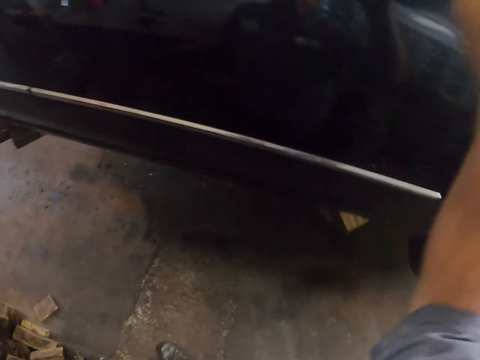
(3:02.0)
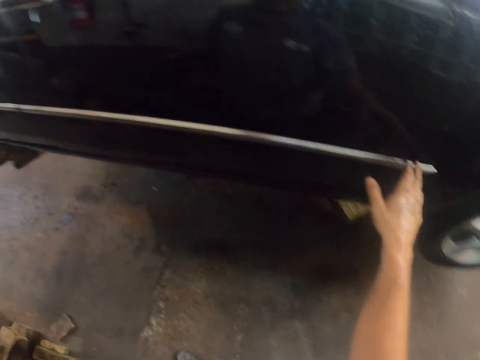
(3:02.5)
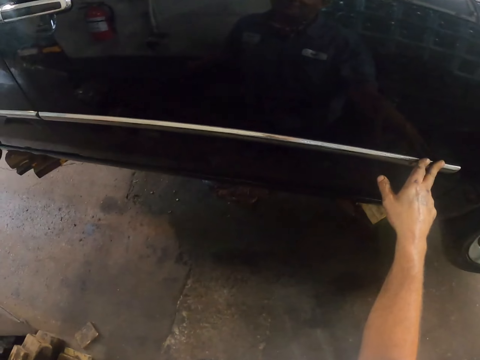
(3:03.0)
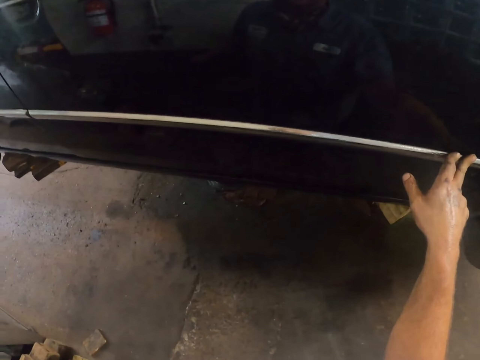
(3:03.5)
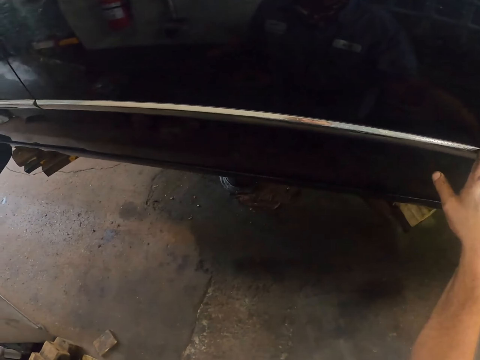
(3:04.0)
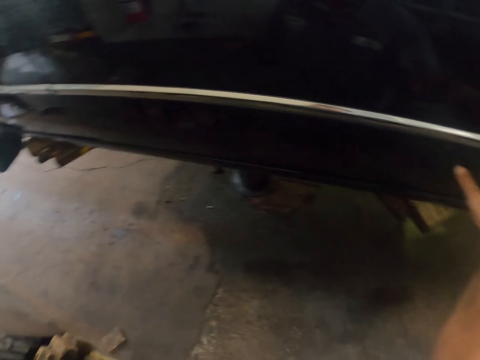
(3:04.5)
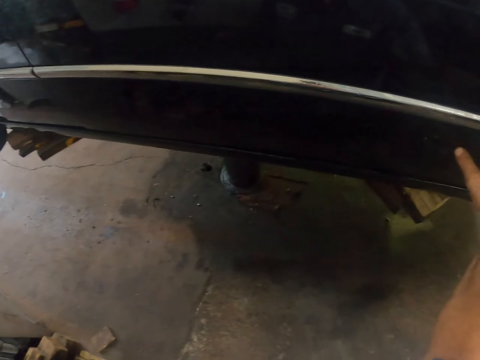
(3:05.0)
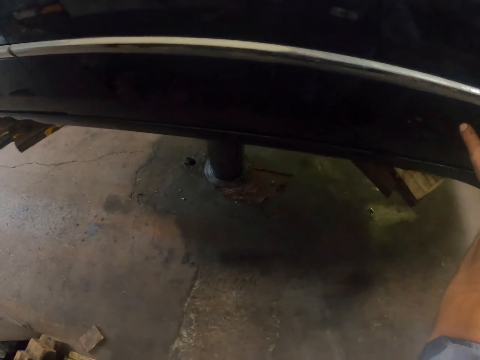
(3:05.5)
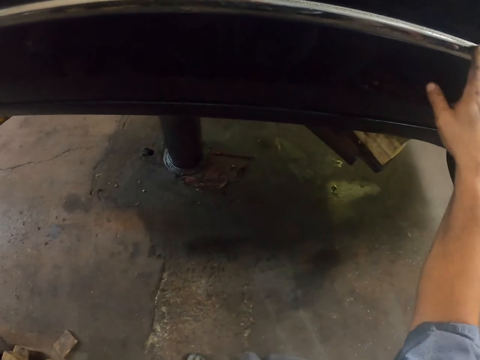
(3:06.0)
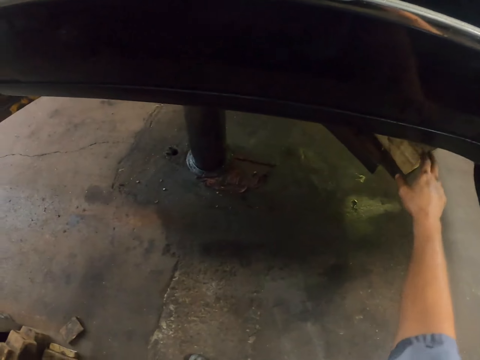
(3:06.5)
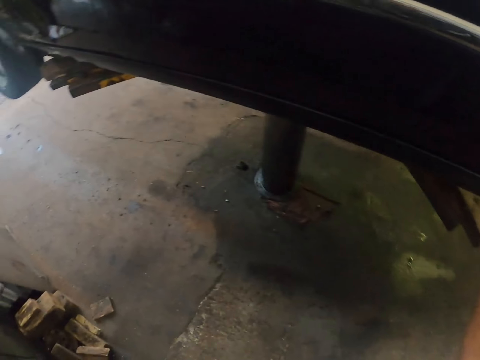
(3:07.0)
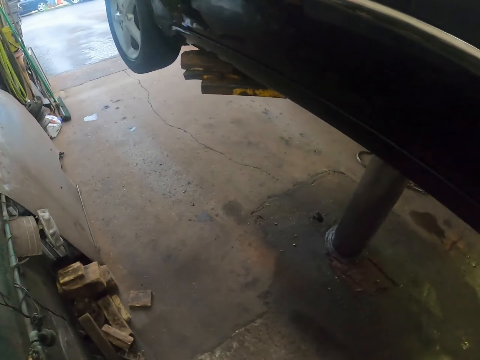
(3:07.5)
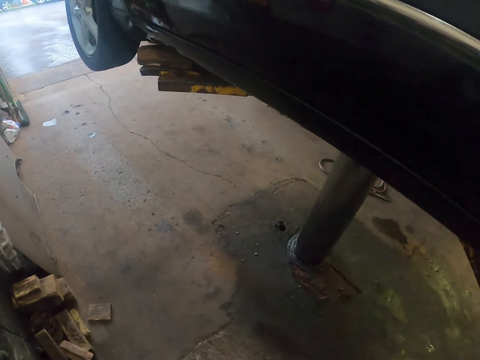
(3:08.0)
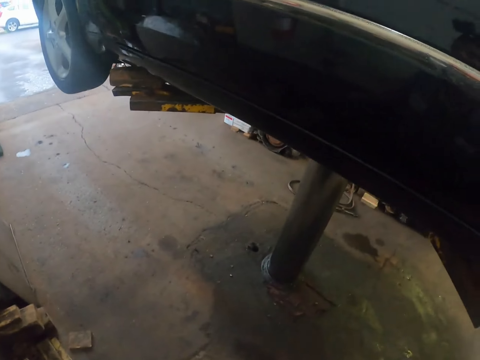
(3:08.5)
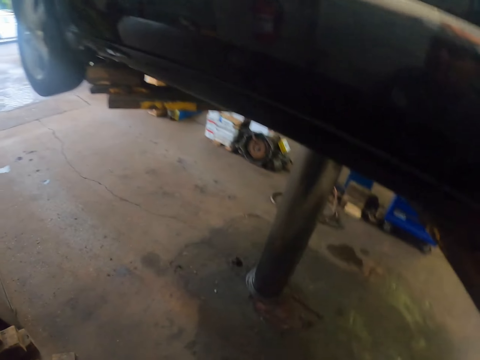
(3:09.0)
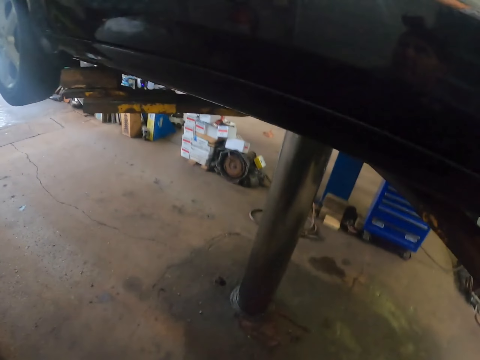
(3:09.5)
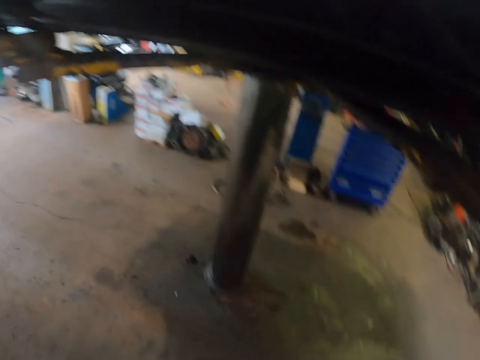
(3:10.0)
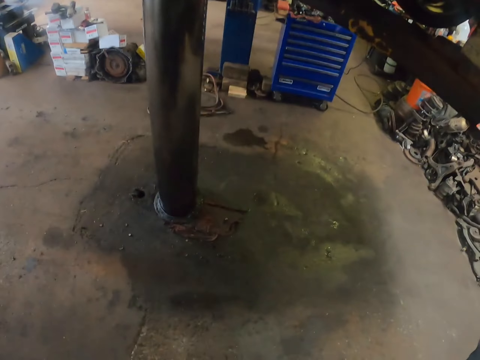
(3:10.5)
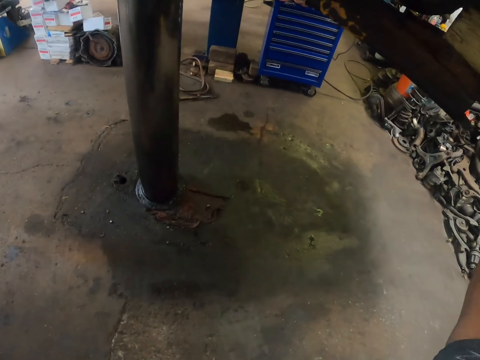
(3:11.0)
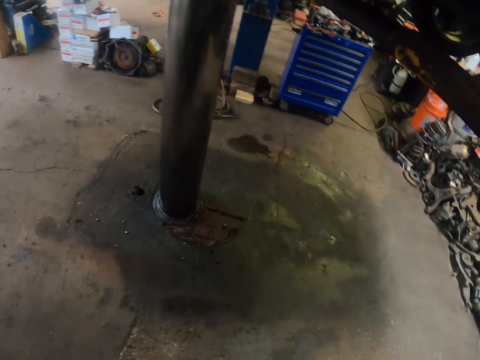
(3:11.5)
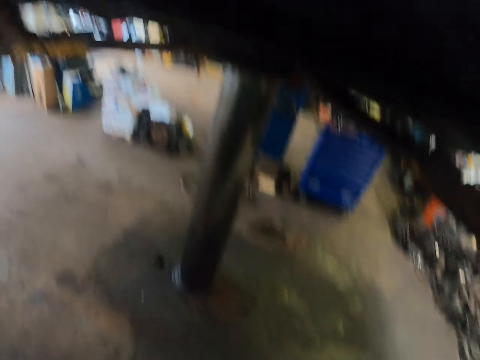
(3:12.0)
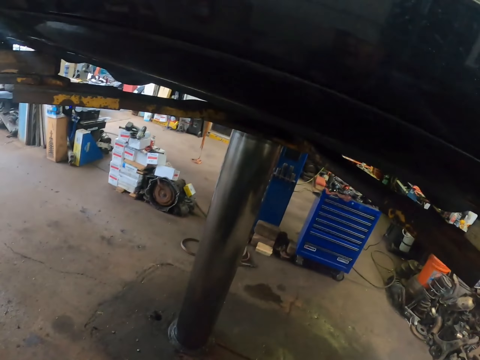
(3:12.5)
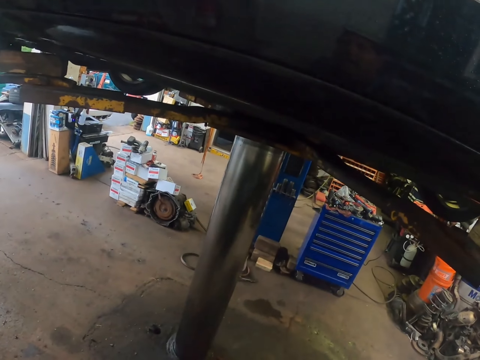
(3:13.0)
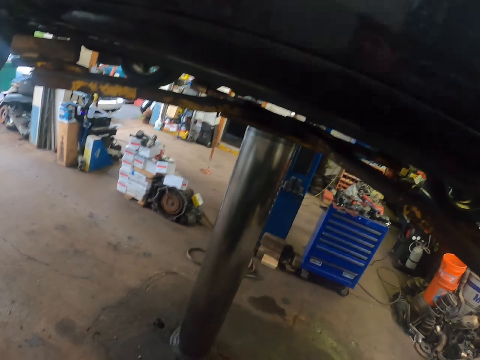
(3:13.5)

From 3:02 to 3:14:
The camera wearer touches the car body. They touch the car lift. They stare and look around.

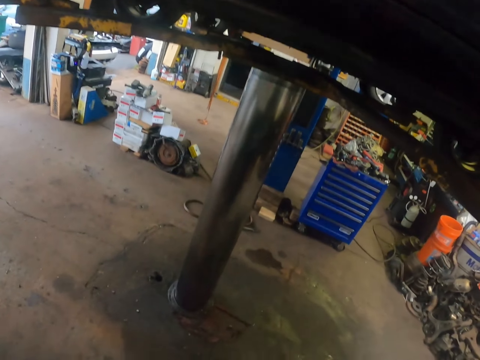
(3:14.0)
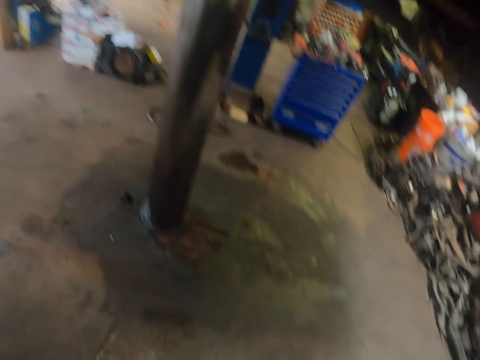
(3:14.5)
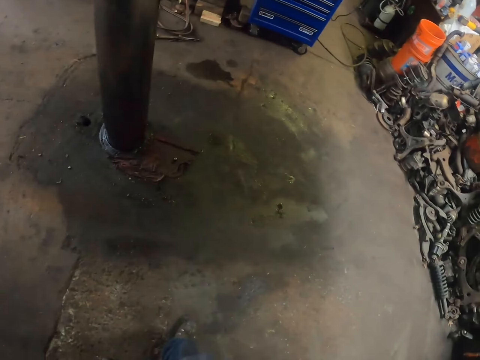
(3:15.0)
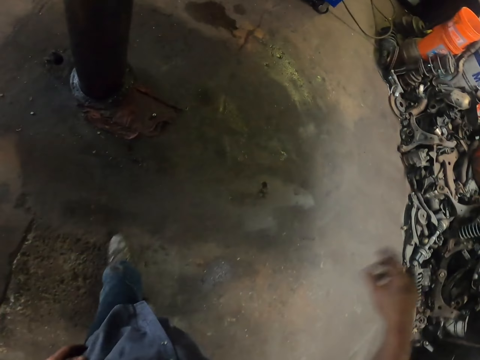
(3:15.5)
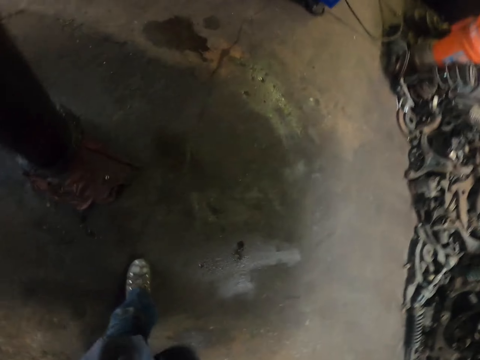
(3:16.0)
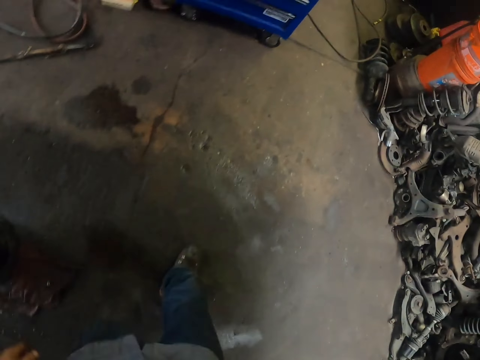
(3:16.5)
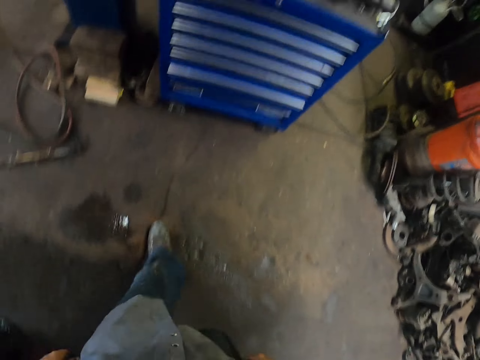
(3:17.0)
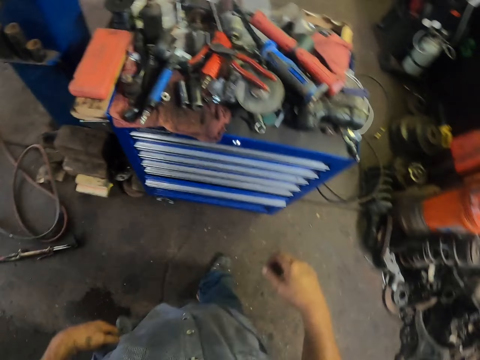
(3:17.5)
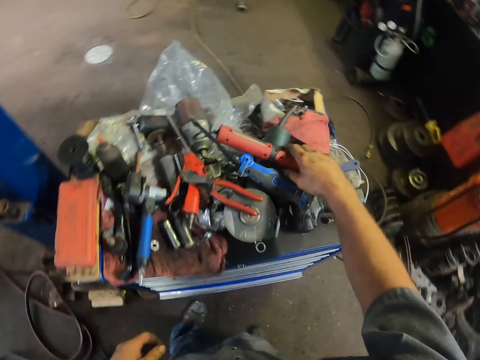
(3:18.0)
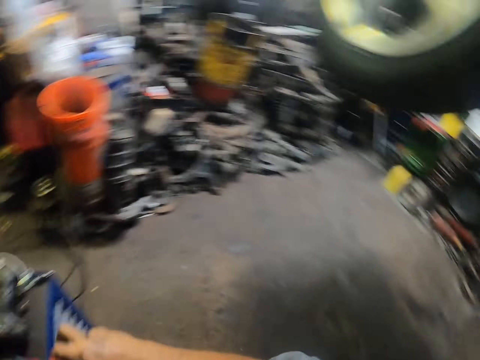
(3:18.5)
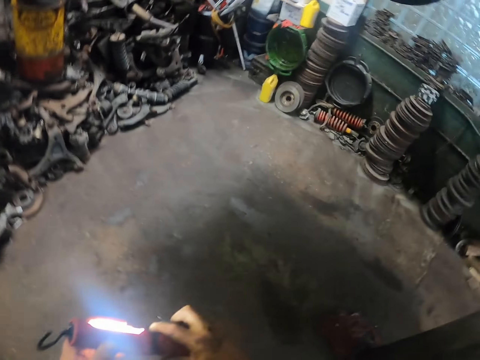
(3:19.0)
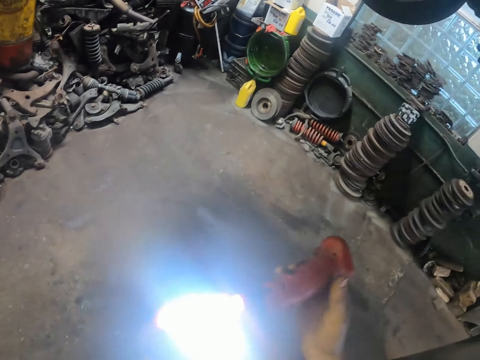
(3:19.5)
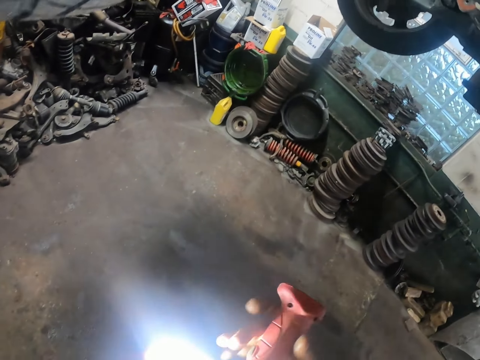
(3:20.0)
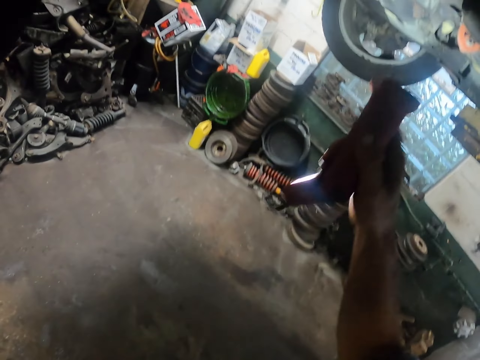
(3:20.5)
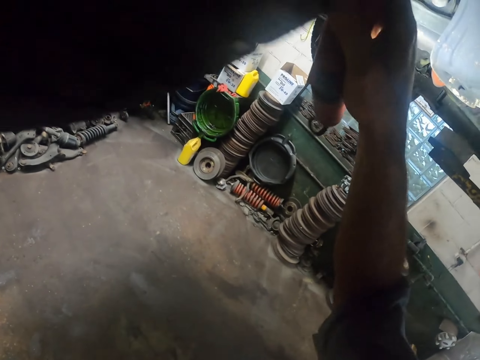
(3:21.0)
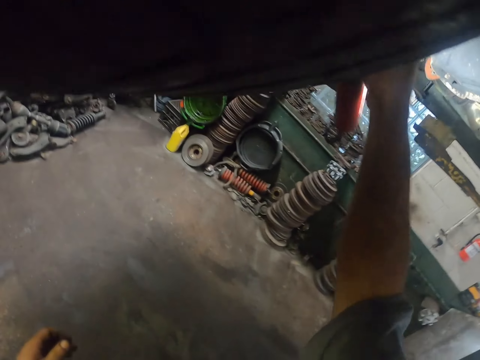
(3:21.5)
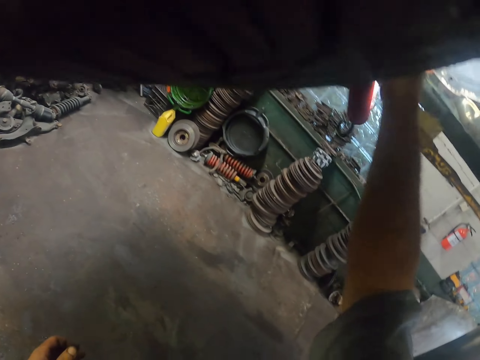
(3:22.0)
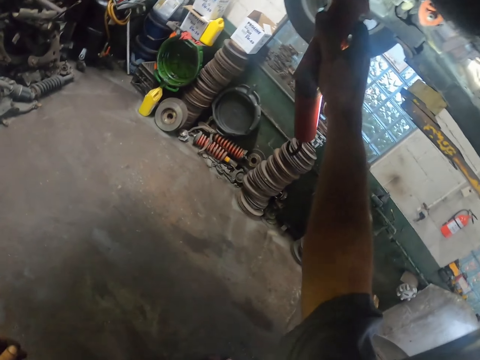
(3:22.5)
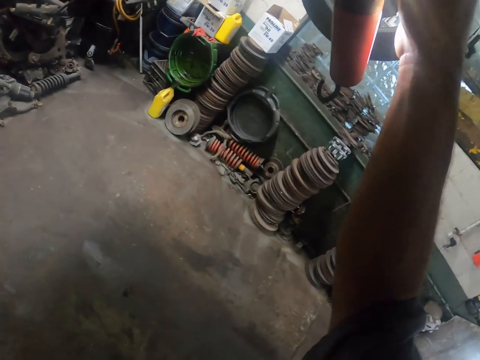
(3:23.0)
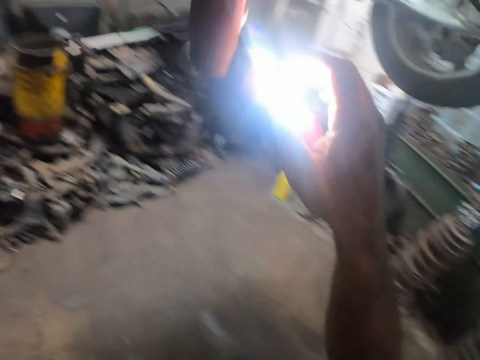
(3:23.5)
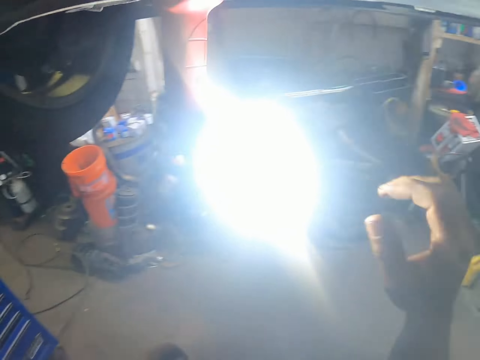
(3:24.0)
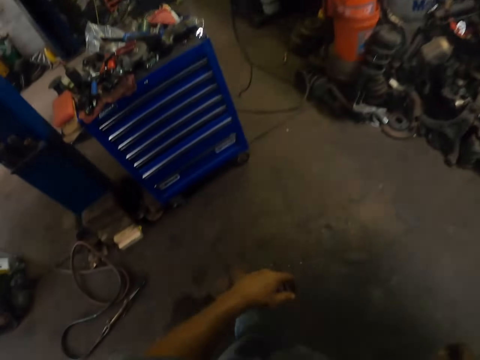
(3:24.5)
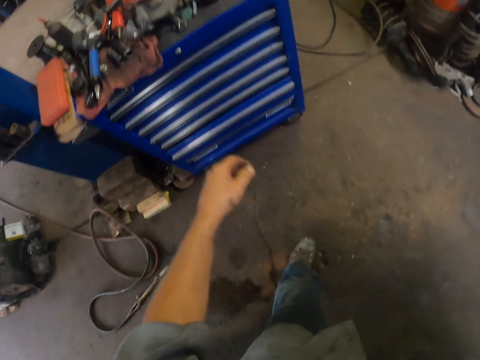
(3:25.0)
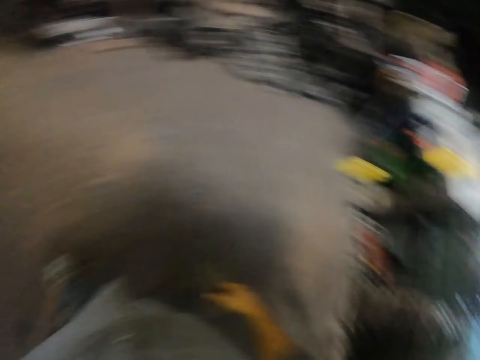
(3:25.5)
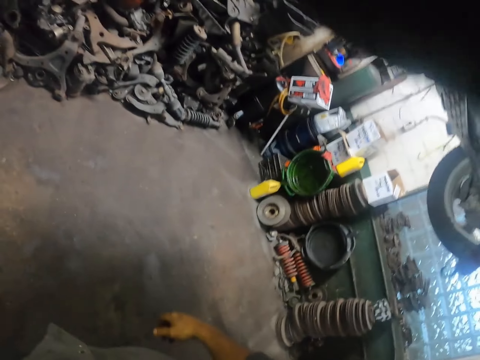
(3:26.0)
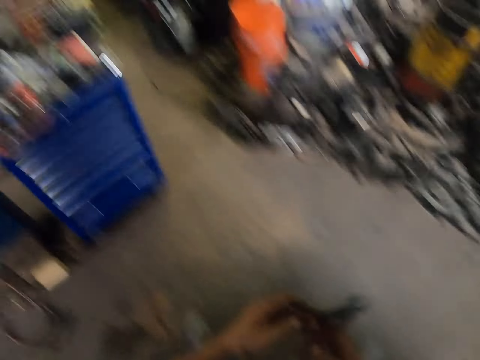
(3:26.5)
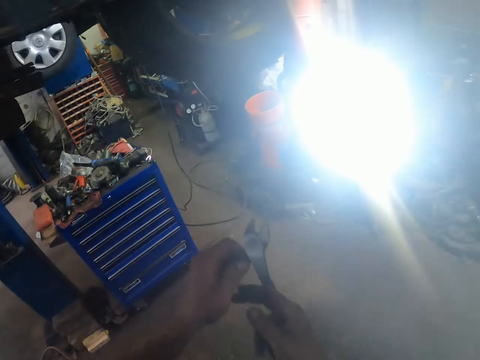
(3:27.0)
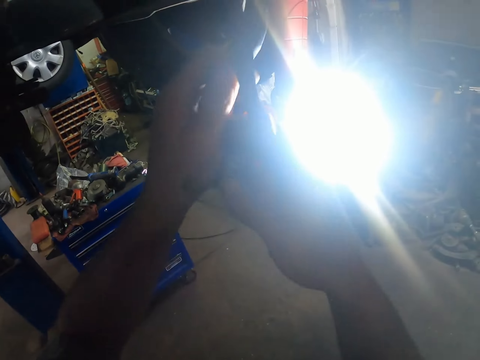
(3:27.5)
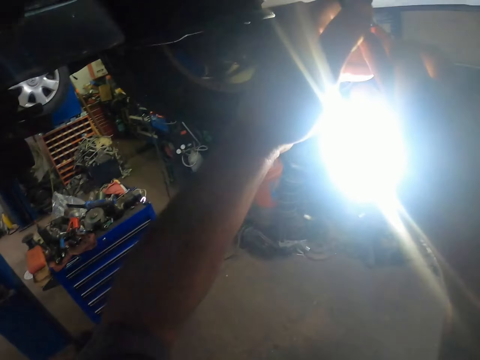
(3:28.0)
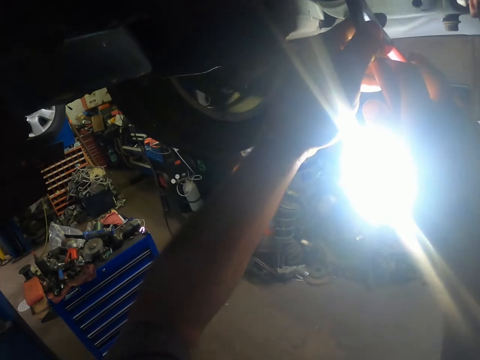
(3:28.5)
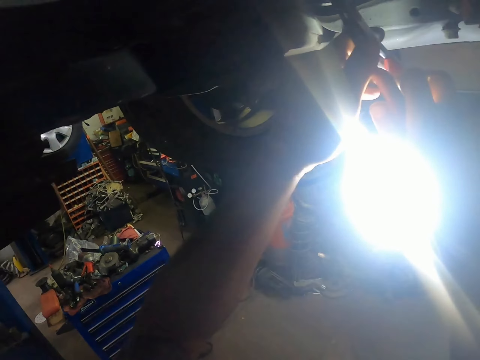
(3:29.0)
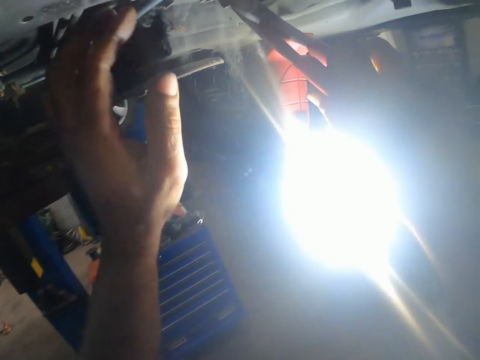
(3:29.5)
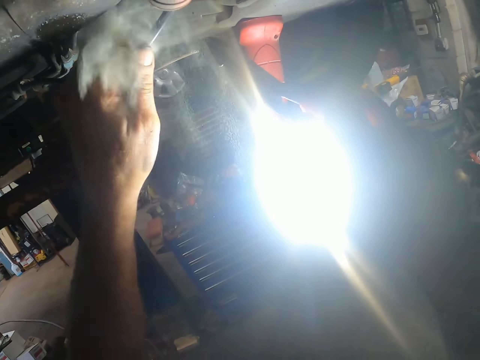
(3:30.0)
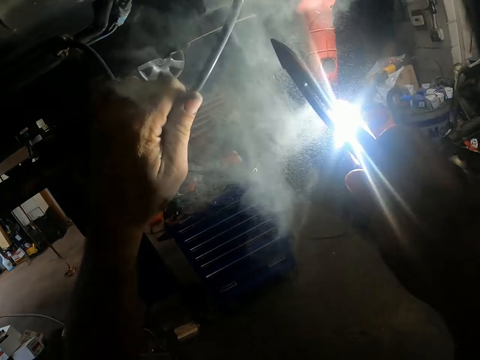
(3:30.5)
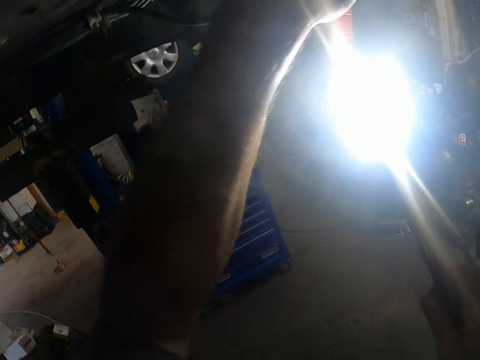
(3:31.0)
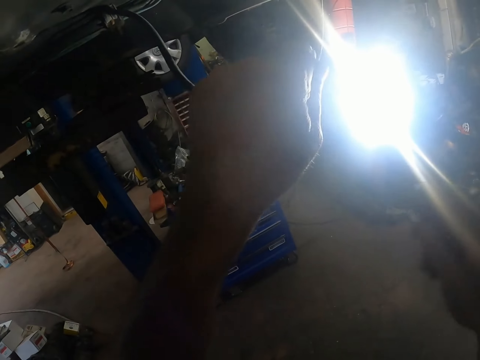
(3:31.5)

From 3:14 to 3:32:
The camera wearer walks around. They take the torch. They switch on the torch. They walk around. They fix the torch under the vehicle. They take the pliers. They look around. They repair the car undercarriage. They pull the pipe.
